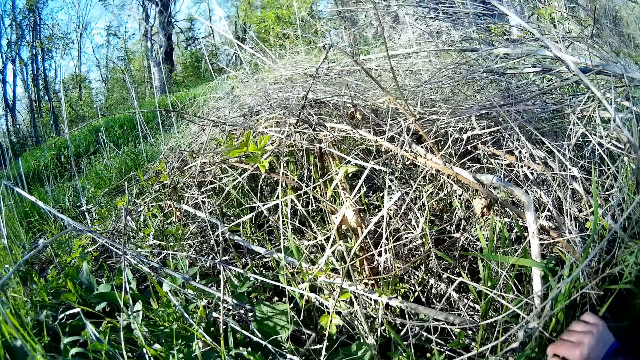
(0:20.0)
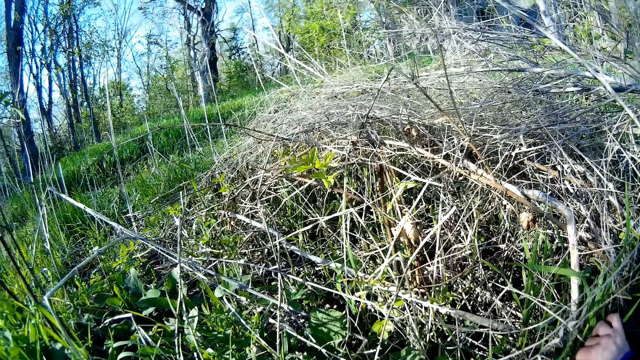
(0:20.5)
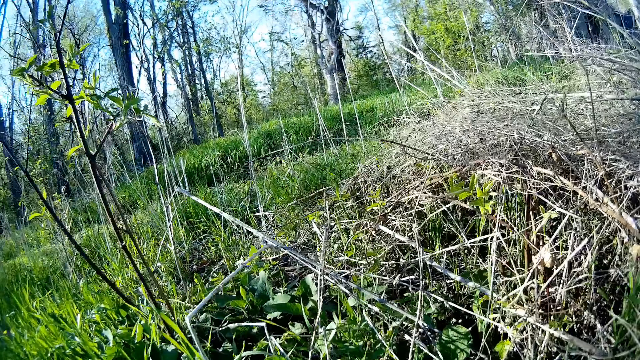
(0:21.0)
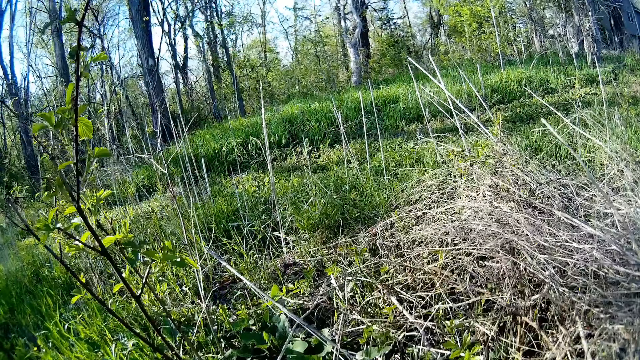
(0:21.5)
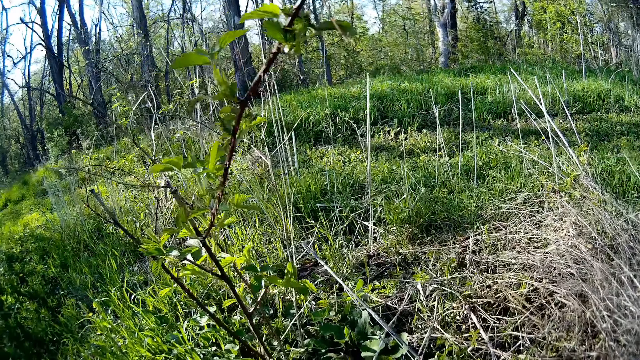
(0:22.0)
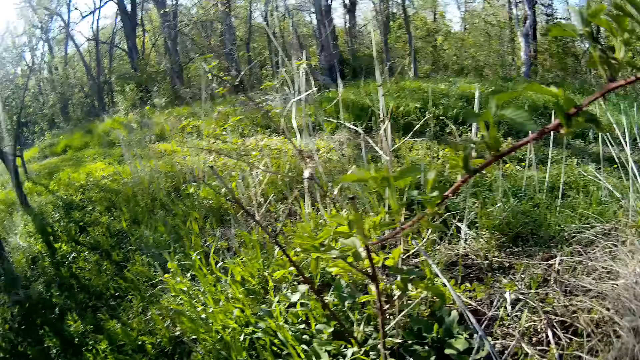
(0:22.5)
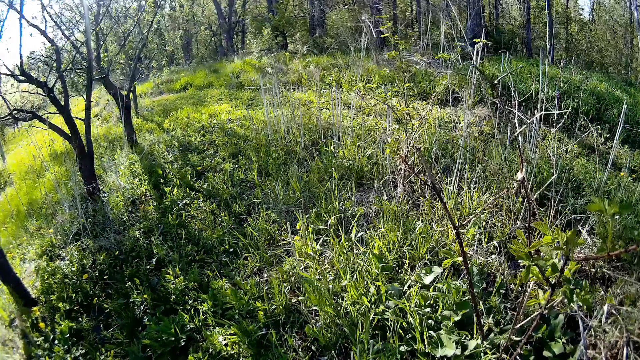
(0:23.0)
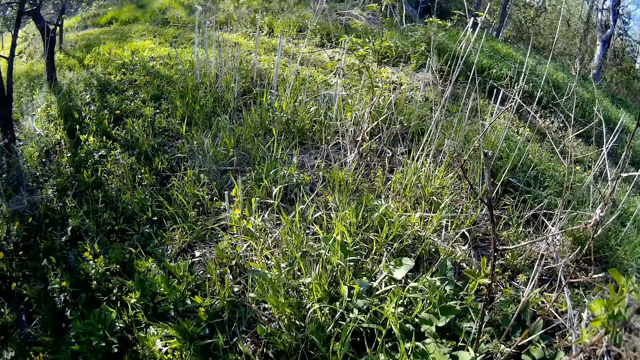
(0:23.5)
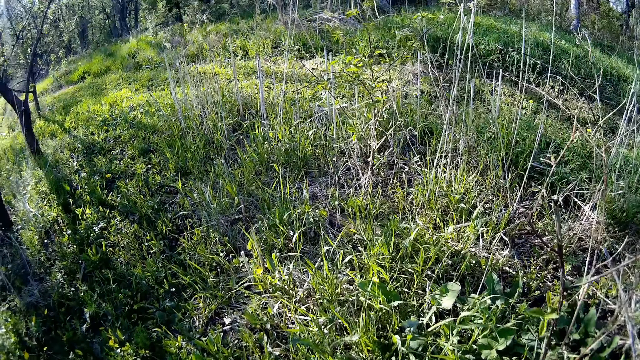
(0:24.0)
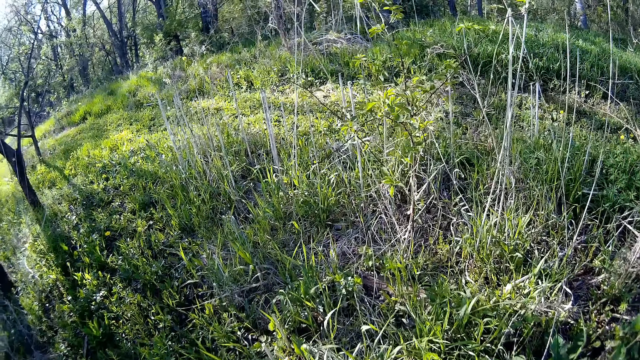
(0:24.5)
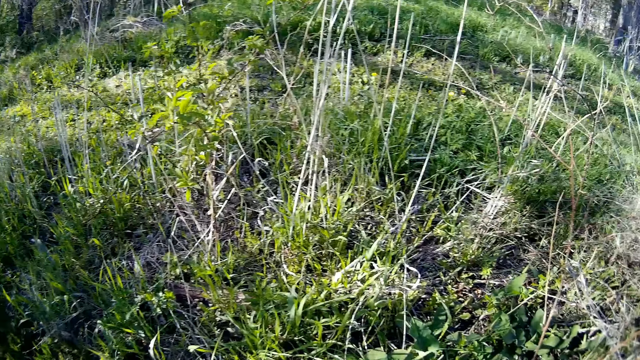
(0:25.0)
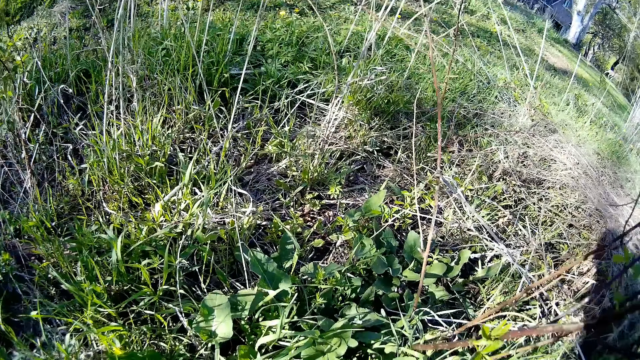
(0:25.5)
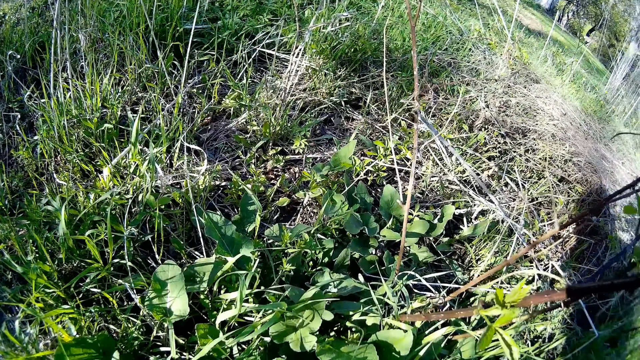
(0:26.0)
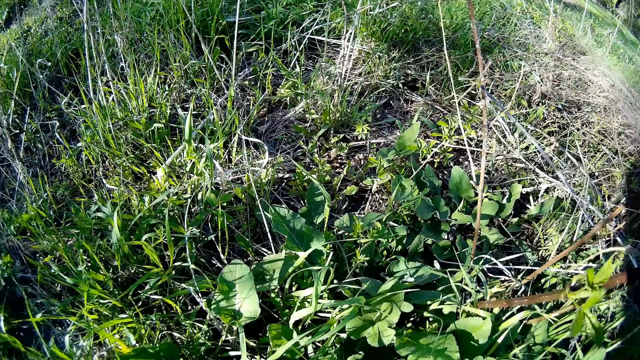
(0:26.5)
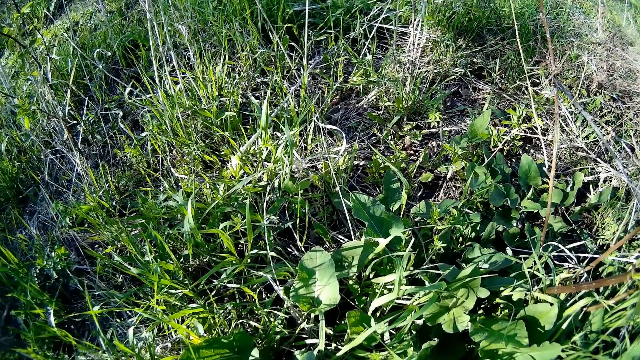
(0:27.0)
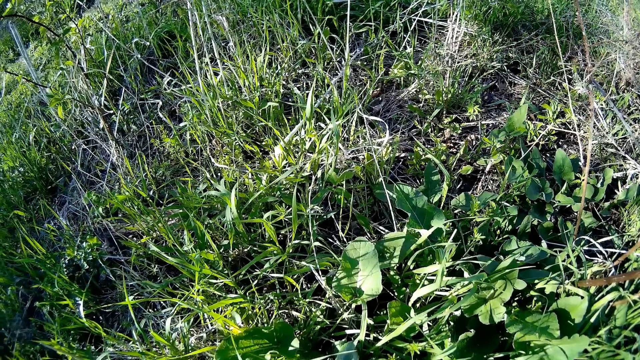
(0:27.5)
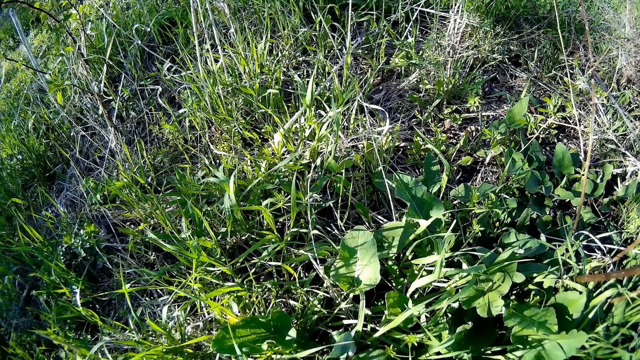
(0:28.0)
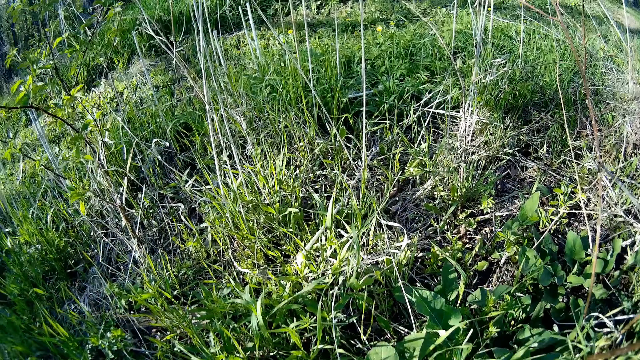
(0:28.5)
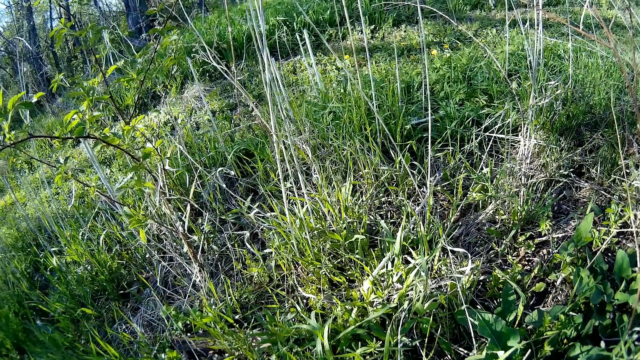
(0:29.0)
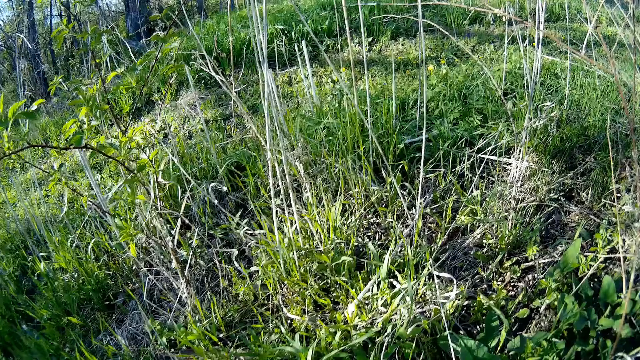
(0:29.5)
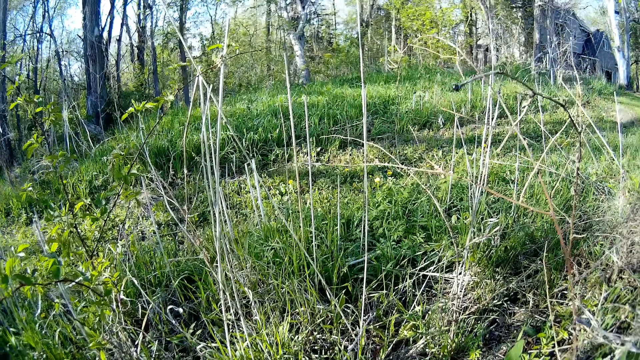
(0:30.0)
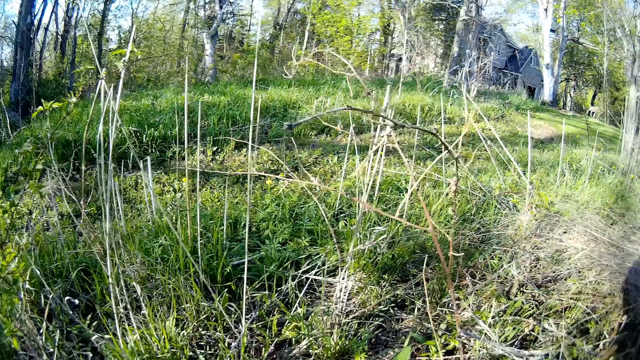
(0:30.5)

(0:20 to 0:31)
The camera wearer looks around. They walk further on a lawn. They spit on the lawn.

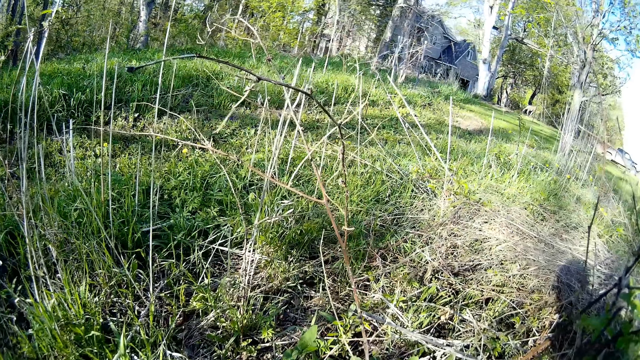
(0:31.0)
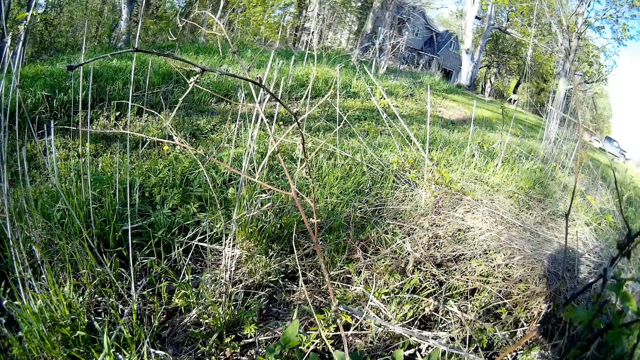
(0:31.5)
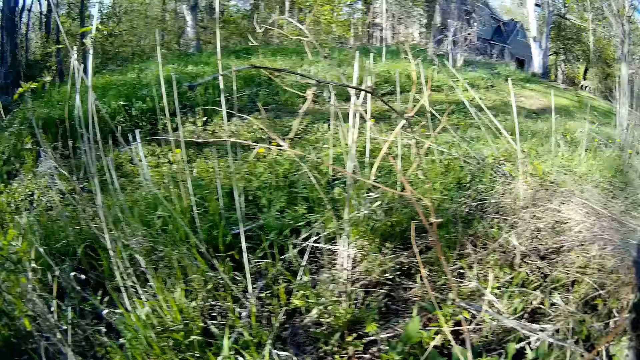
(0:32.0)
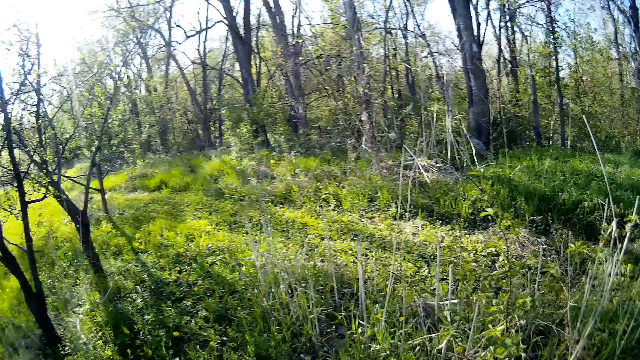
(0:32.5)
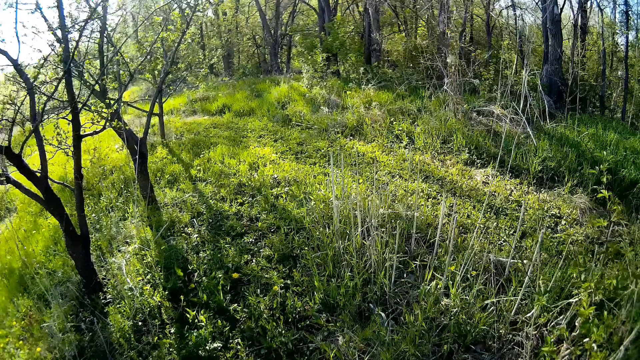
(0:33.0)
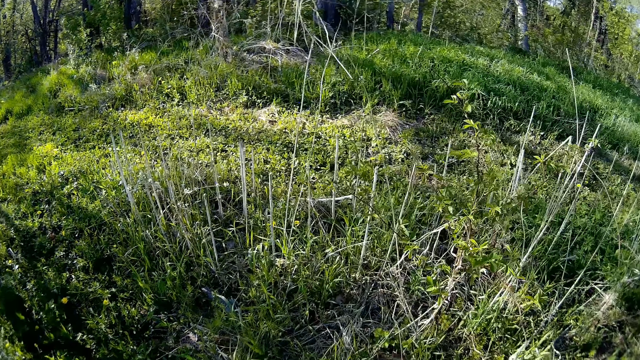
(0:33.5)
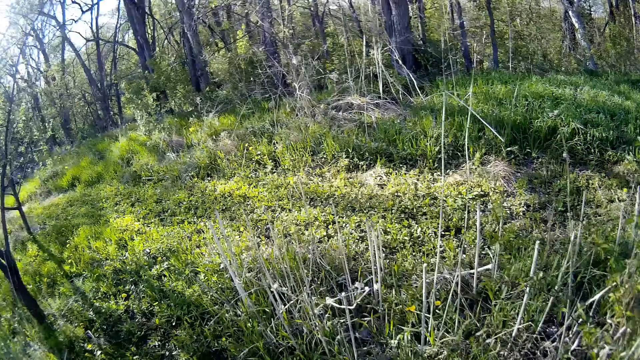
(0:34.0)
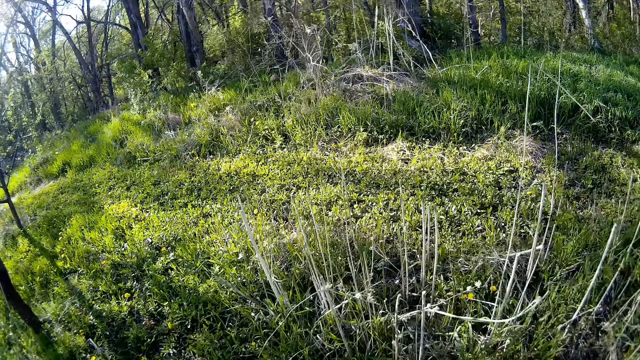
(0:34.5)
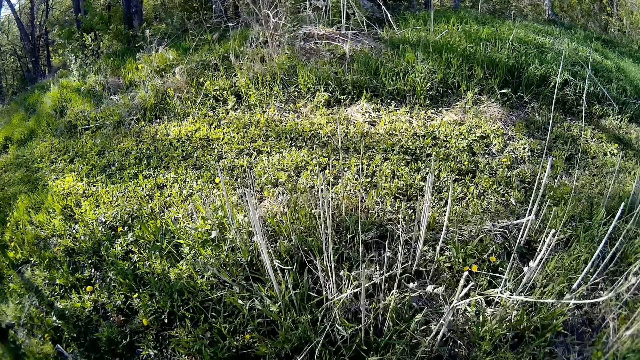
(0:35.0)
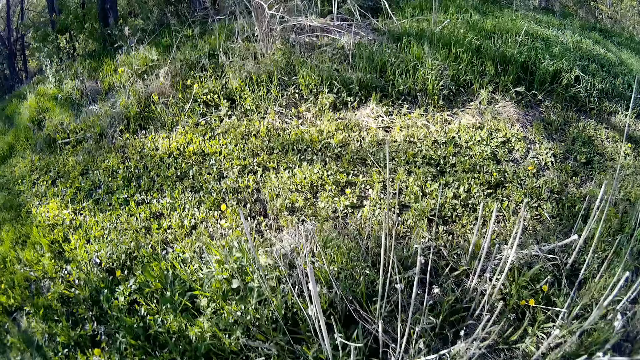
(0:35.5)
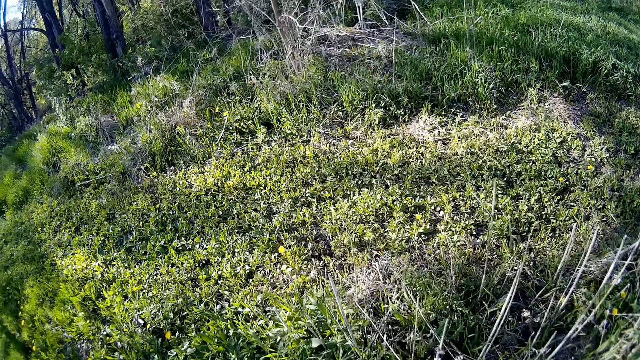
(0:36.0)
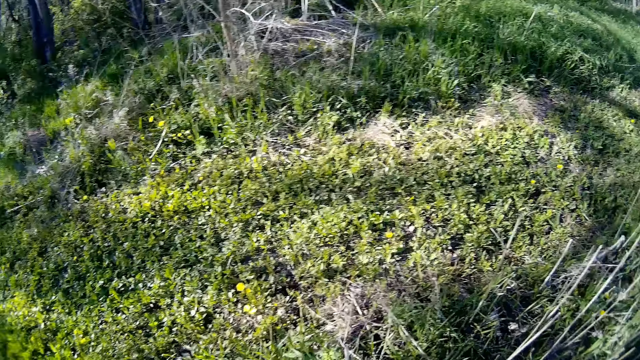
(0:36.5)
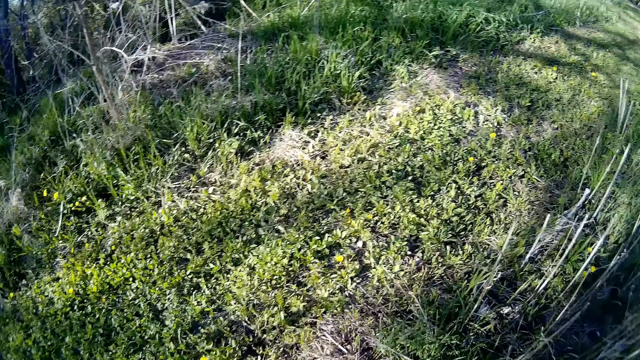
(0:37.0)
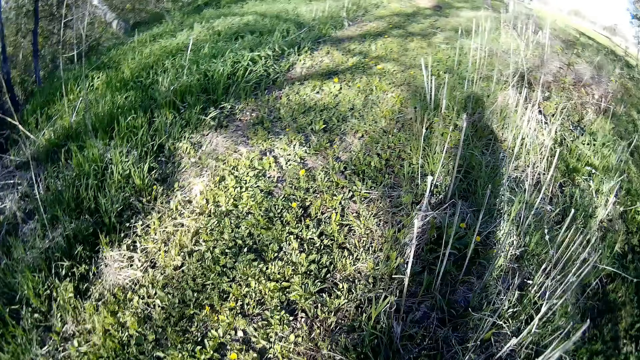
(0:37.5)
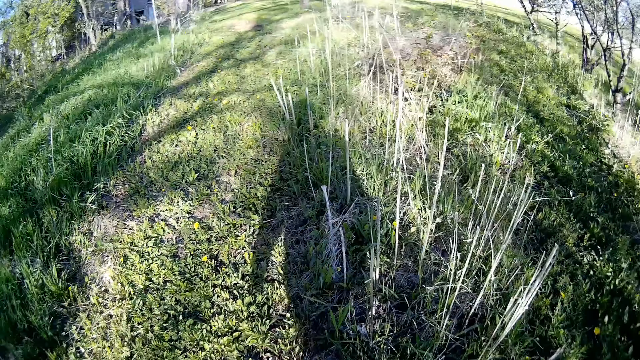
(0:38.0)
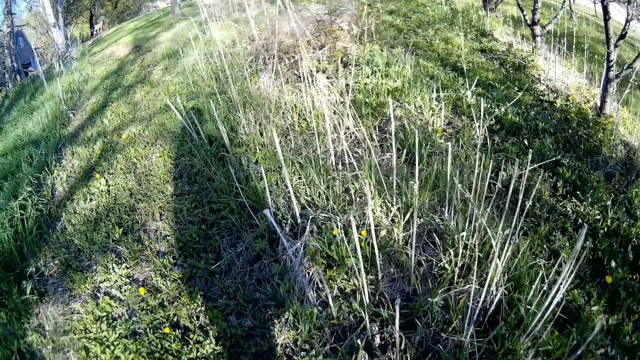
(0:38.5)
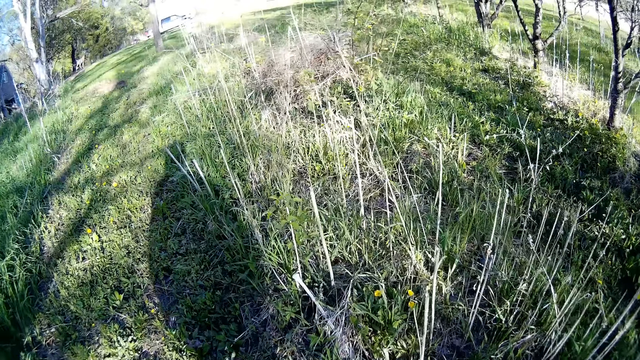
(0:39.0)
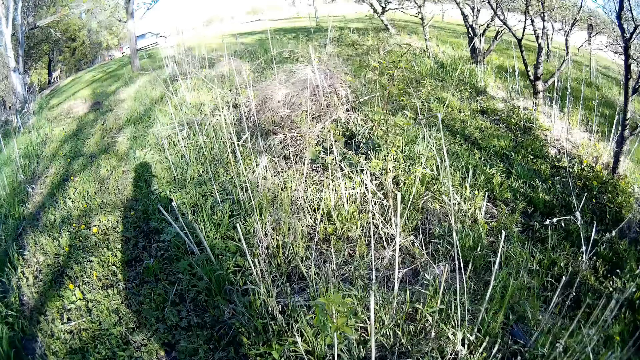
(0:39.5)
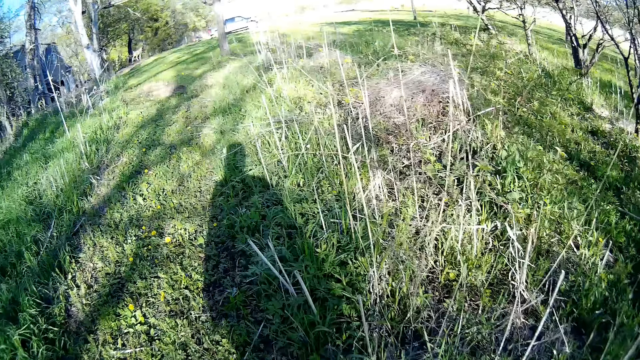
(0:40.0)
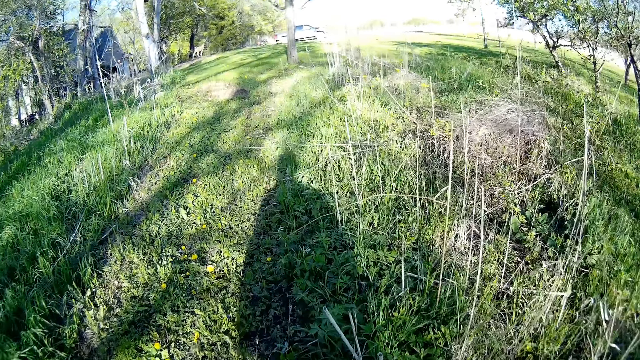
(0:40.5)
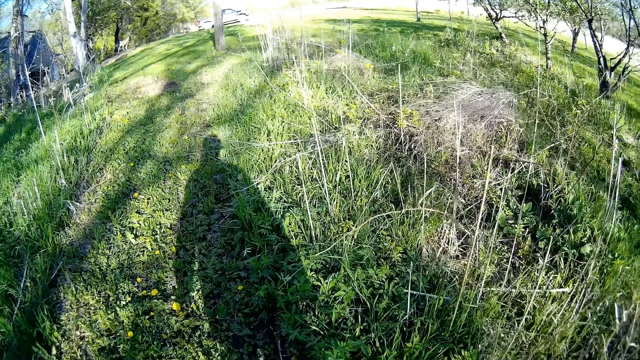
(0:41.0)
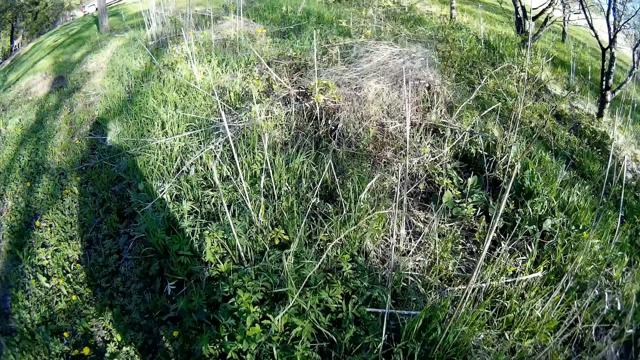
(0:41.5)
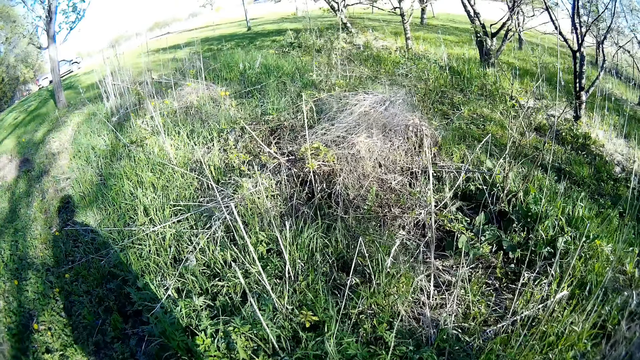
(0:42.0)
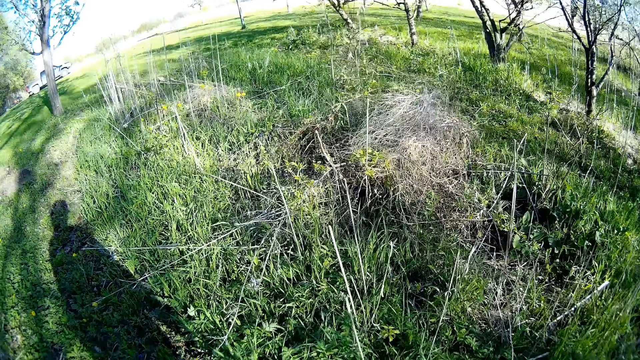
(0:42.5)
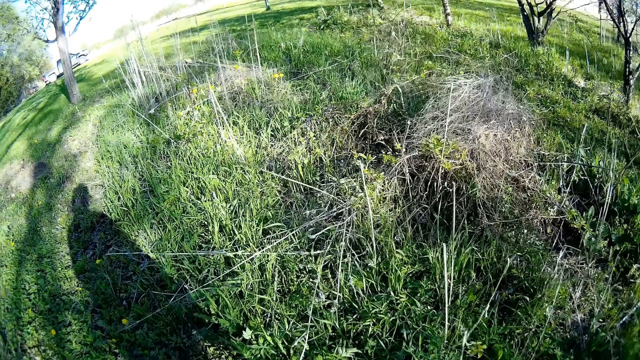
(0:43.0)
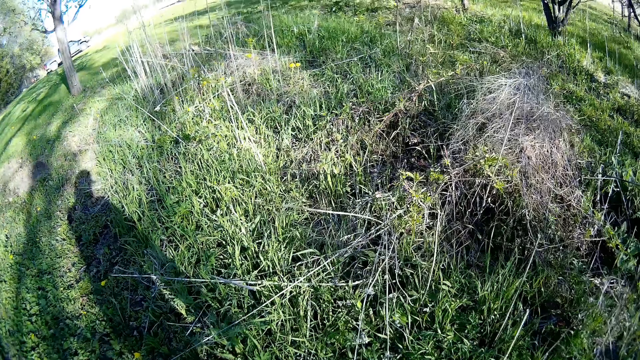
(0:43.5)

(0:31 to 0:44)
The camera wearer walks further on the lawn.
